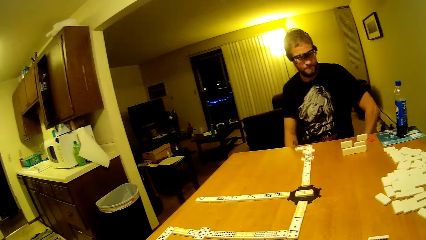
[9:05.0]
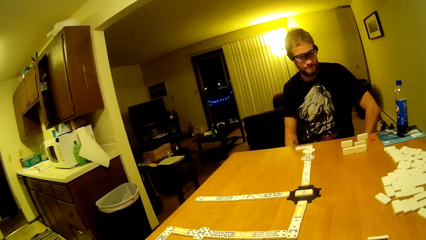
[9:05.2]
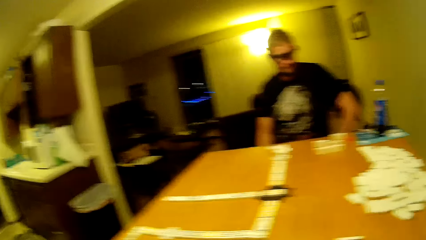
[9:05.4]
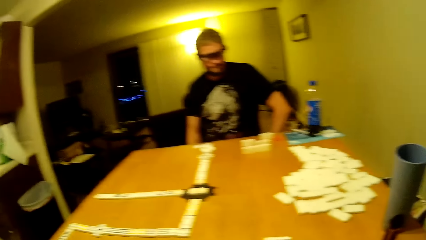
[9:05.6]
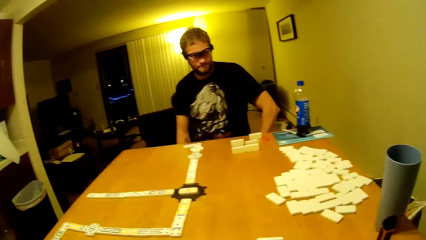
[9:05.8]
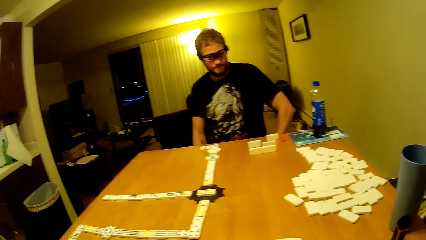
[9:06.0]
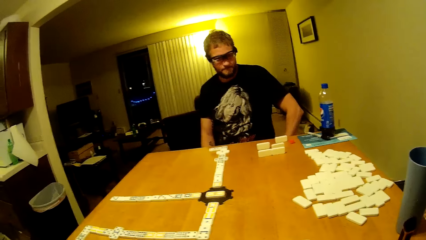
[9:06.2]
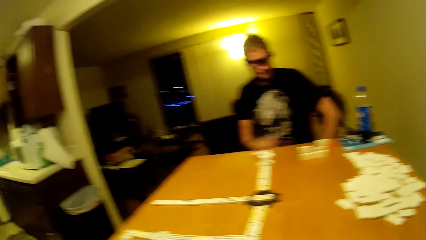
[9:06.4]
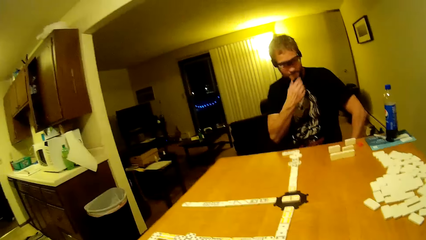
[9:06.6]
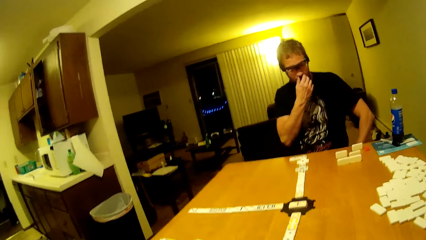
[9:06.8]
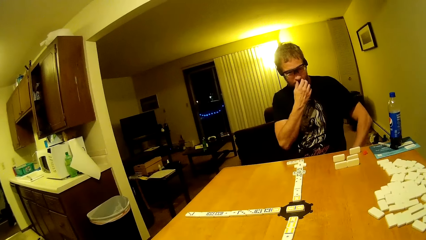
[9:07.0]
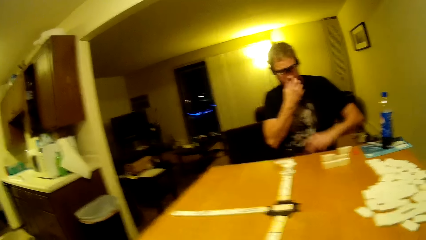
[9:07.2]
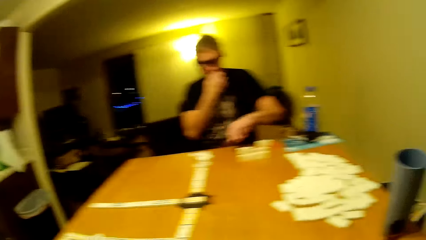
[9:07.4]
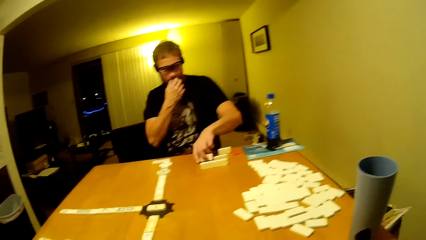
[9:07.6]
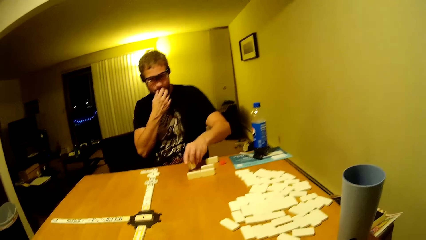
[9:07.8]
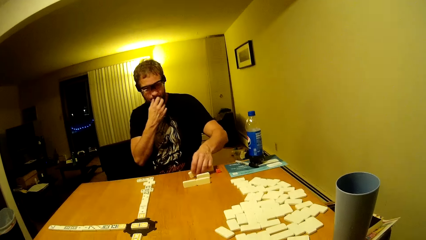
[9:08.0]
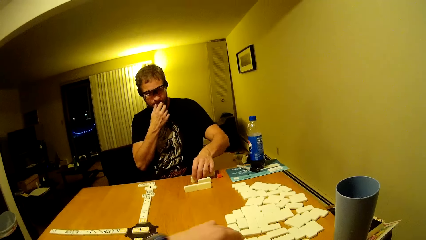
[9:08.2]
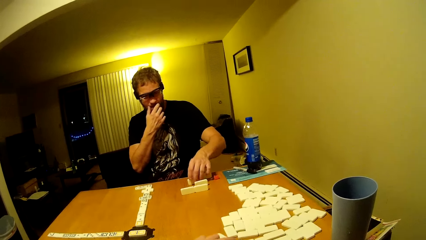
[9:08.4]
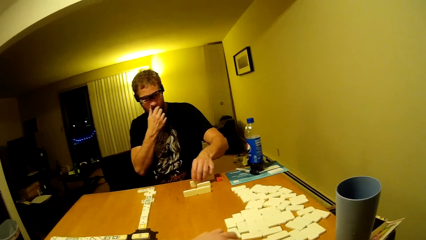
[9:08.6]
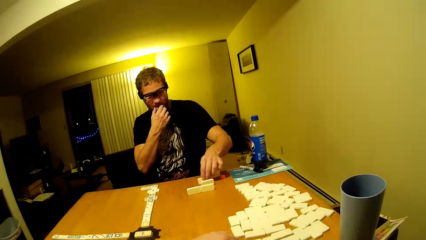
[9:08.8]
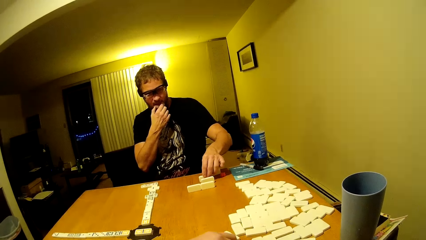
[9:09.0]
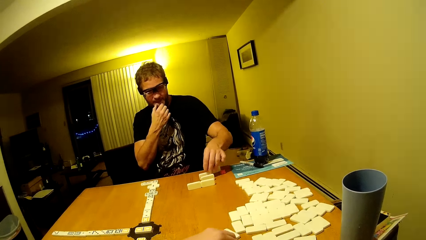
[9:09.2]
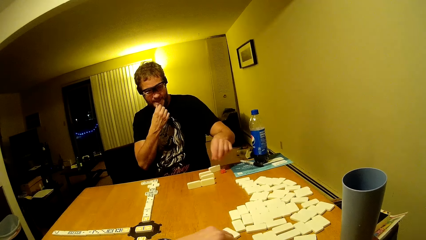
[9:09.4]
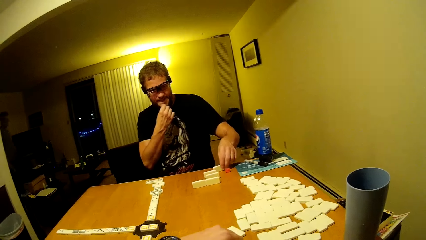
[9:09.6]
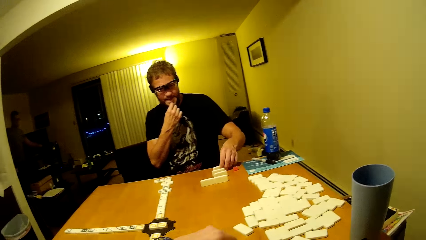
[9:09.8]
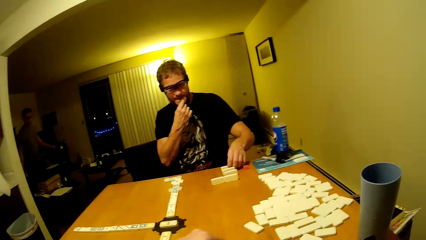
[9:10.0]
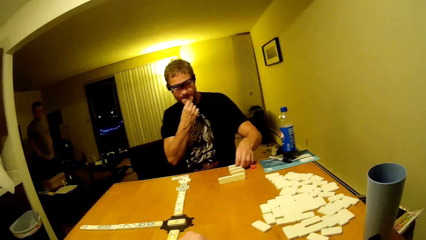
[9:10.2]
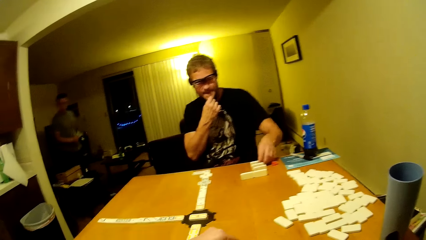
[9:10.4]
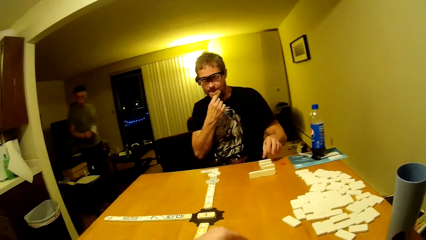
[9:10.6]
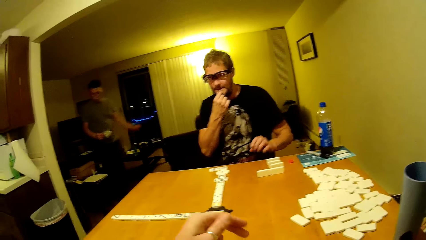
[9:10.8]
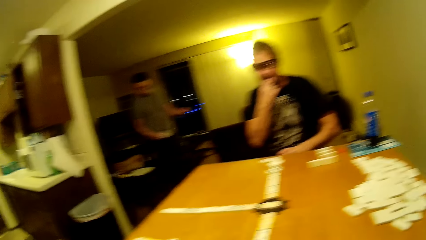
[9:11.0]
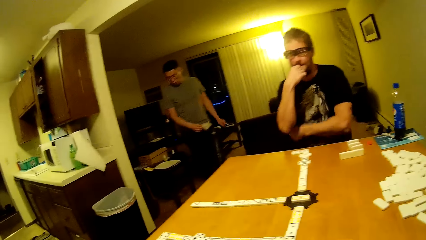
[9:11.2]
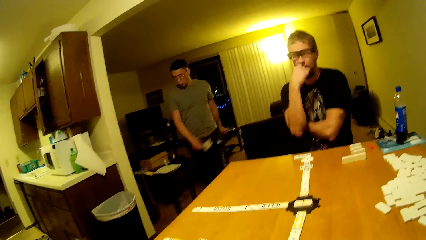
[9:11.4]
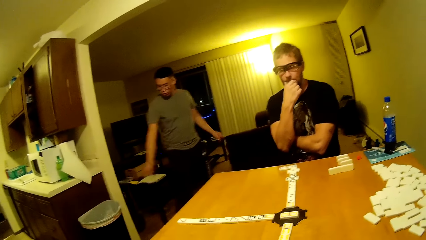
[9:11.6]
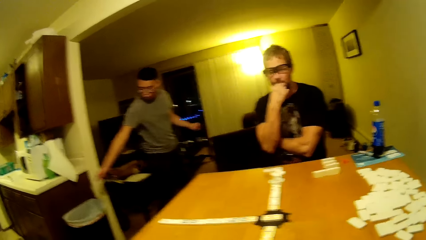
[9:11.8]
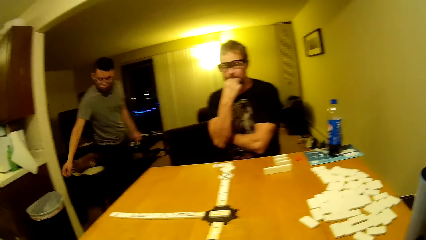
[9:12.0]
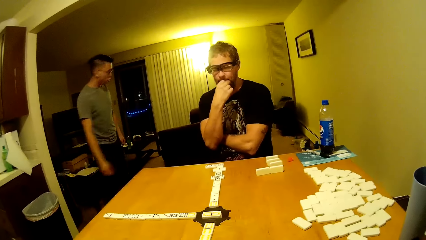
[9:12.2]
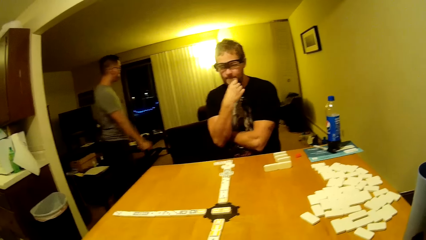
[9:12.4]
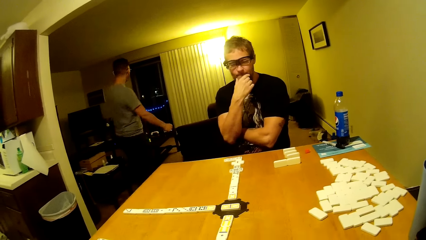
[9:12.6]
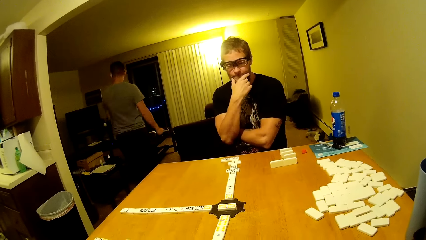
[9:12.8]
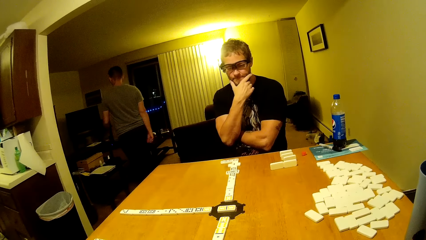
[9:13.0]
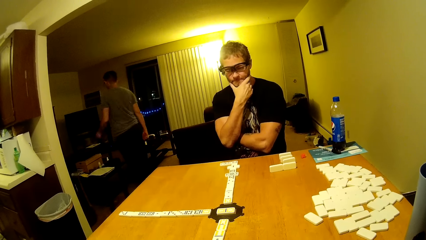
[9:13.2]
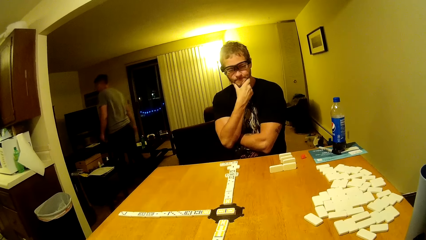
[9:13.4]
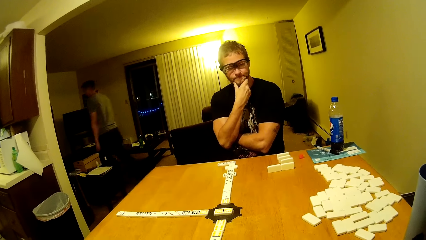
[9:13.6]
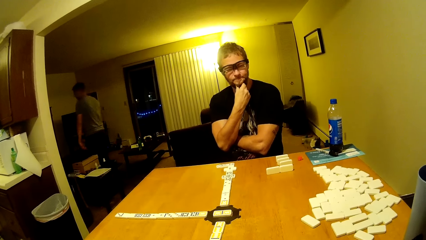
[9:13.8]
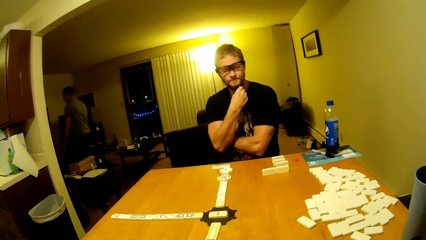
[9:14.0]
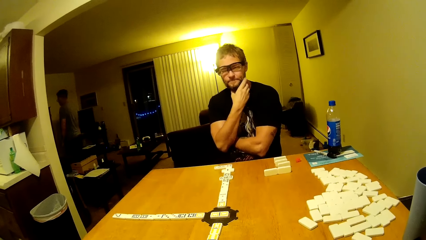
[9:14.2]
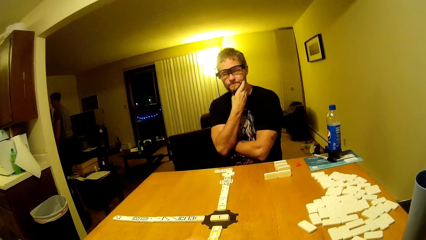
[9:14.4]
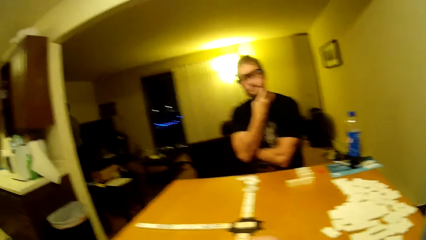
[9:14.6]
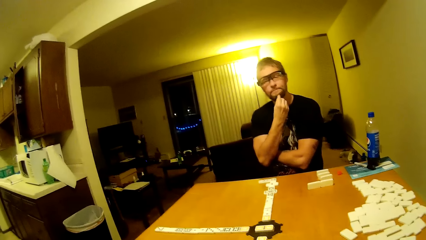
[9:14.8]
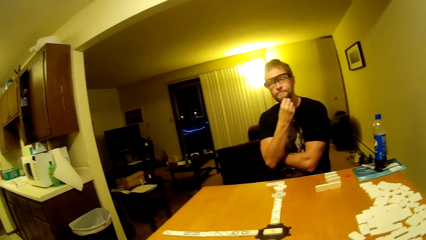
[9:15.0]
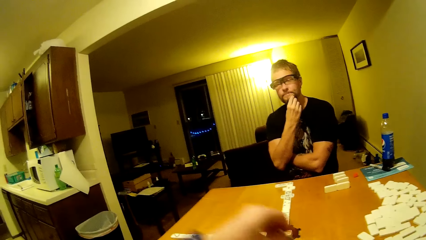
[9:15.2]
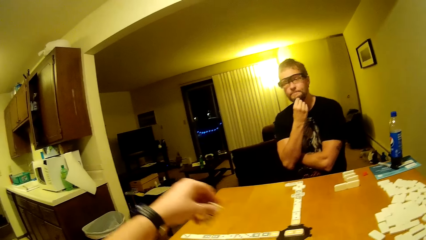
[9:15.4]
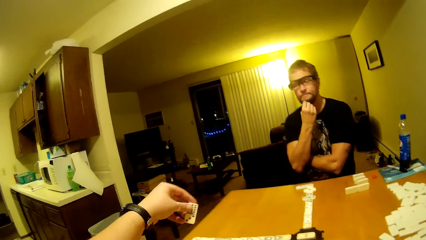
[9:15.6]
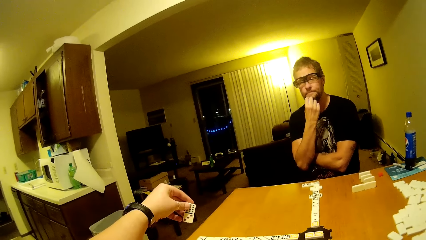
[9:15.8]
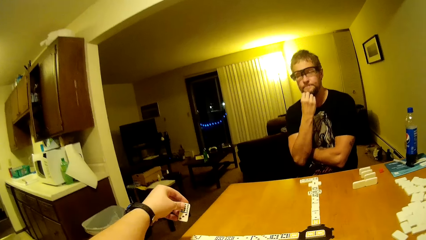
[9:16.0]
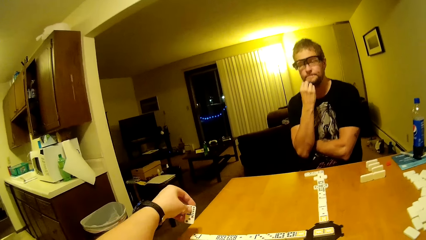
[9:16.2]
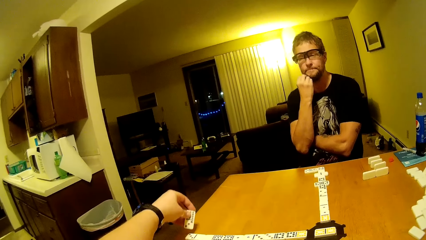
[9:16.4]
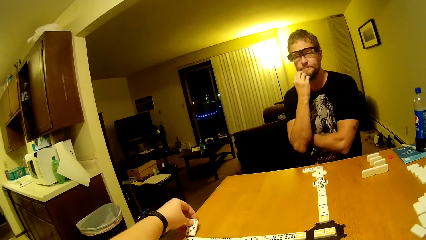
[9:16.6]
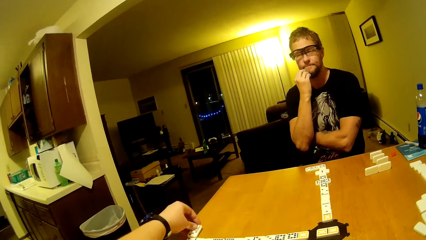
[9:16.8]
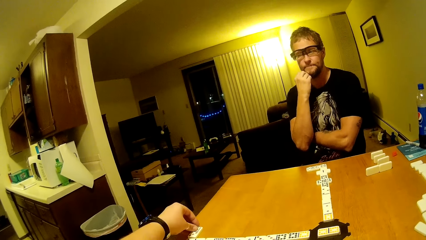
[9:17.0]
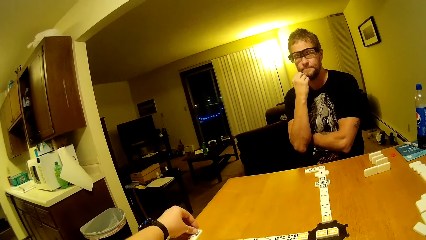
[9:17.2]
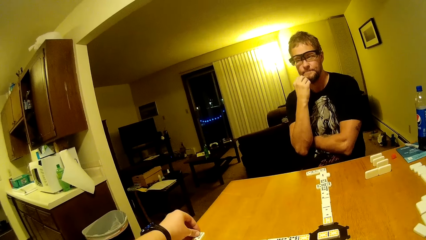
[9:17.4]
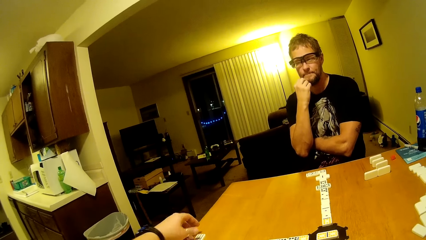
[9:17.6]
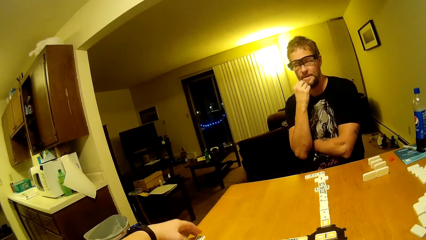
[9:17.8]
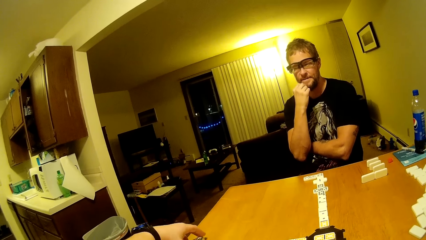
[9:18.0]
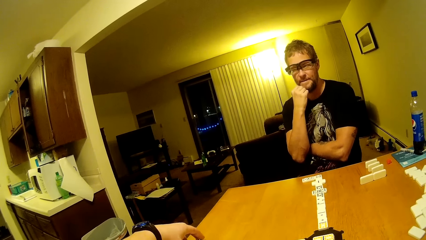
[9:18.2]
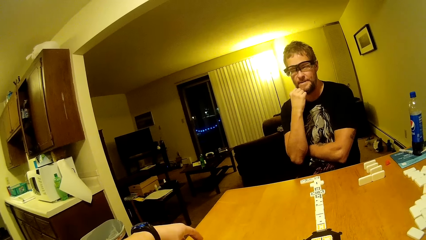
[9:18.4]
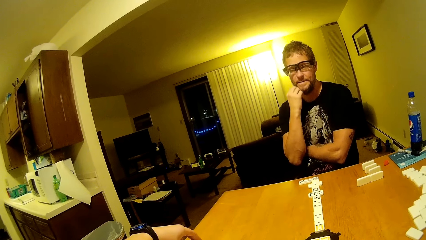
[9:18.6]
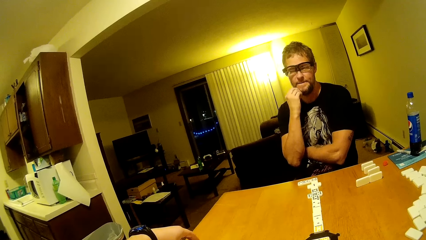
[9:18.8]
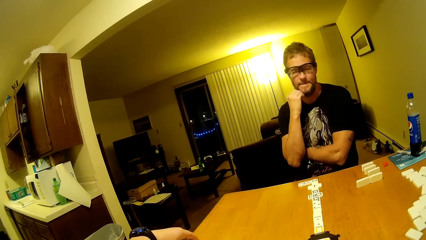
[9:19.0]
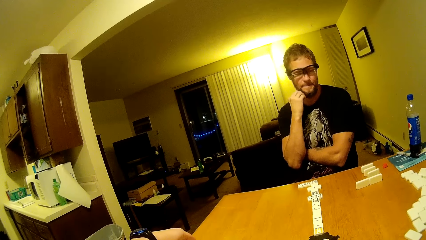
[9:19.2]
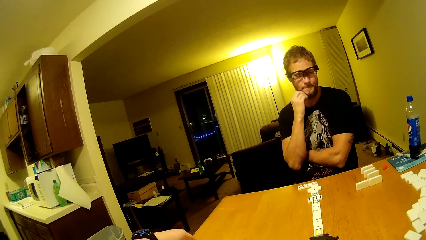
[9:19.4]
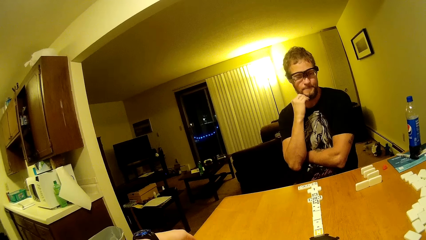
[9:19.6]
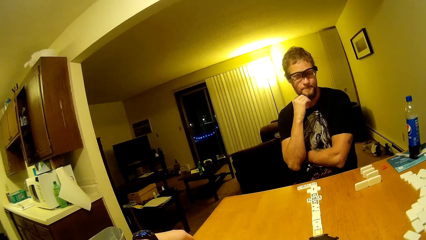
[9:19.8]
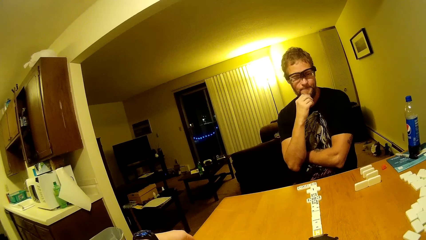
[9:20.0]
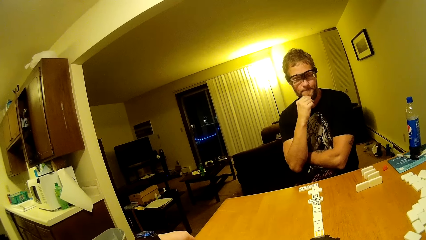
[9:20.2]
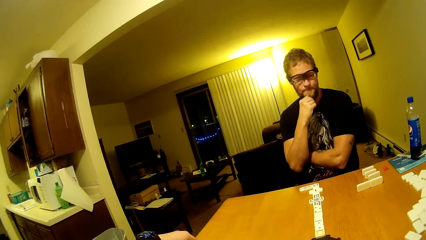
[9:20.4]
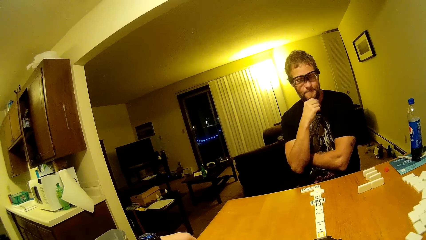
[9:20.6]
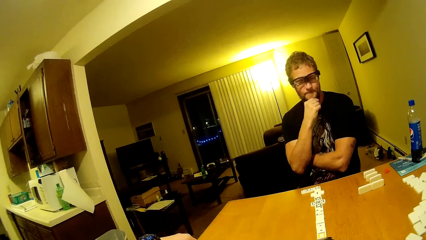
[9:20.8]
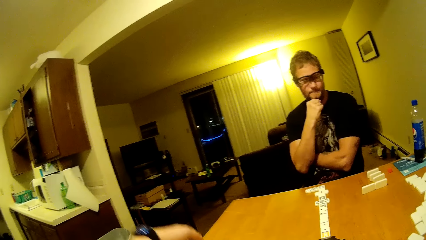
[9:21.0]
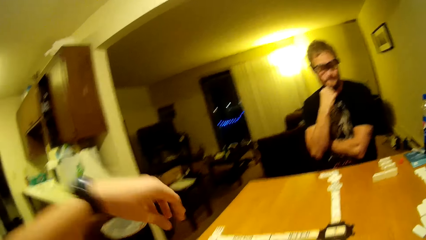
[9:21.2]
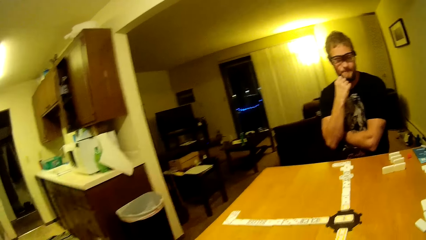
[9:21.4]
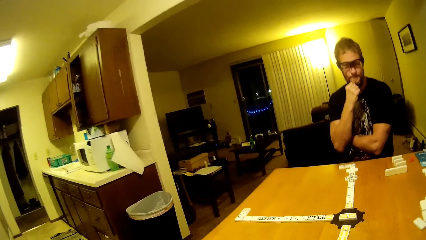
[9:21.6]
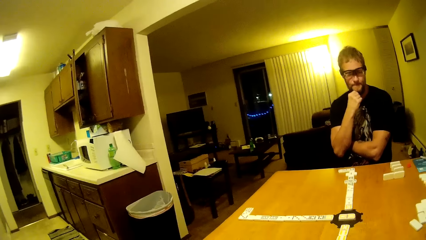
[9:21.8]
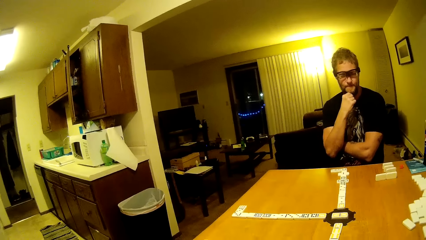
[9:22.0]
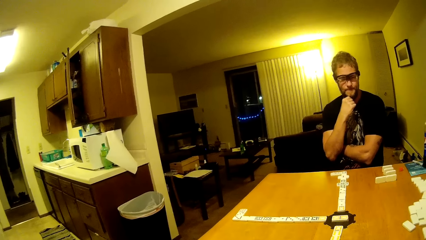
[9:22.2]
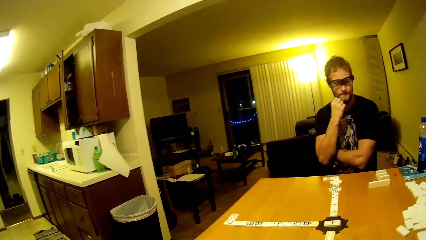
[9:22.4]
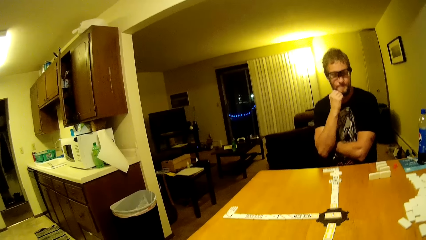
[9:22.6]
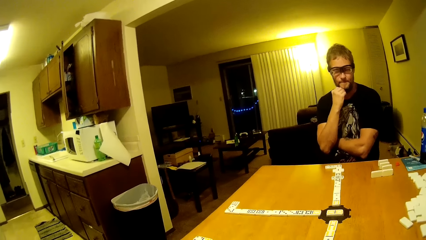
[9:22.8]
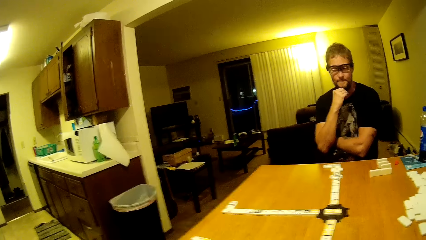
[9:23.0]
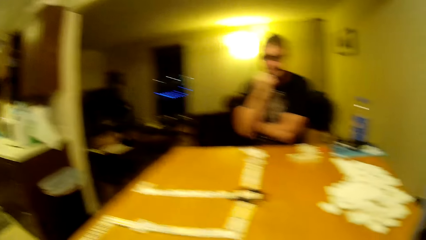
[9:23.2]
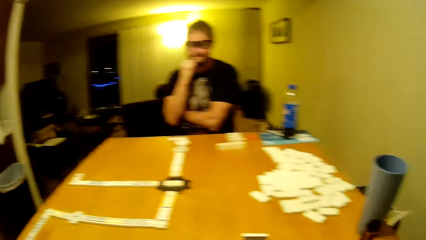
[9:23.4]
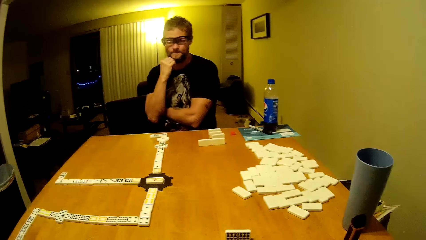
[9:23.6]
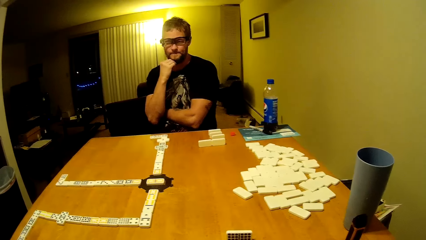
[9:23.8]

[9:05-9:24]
A man arranges the dominoes and touches the face. The camera wearer places his bars. Another man walks forward, turns around, throws a paper in the bin and walks forward. The camera wearer picks a domino. He plays the dominoes game with another man. He places the domino at the middle of the dominoes game table. That man holds his beard and touches his facial hair.
